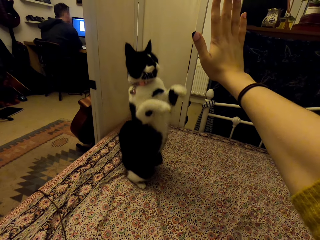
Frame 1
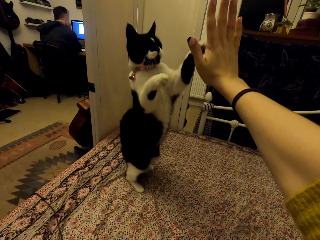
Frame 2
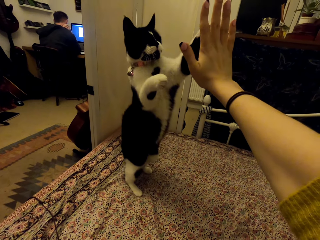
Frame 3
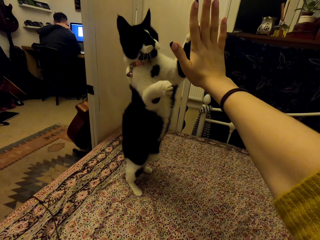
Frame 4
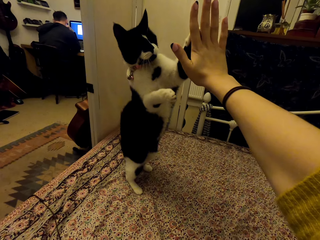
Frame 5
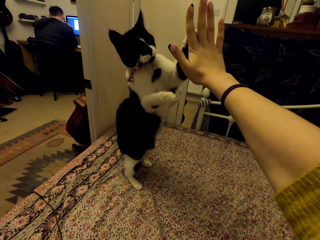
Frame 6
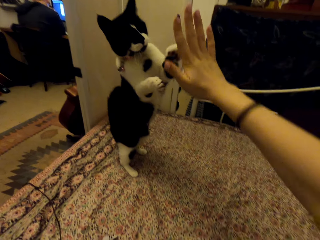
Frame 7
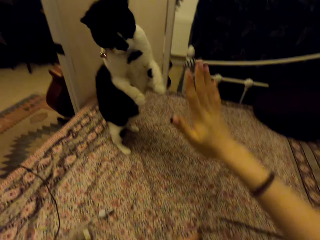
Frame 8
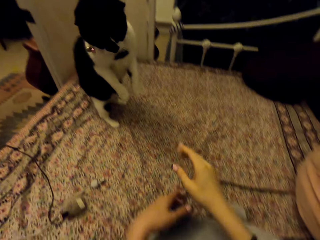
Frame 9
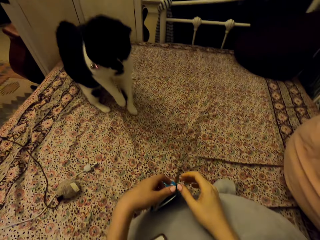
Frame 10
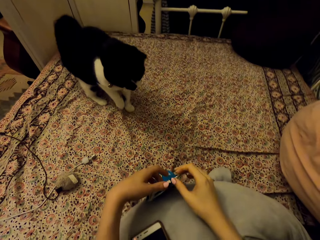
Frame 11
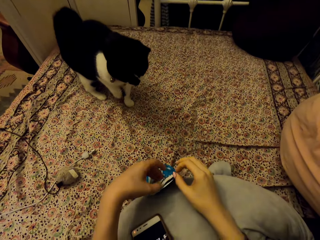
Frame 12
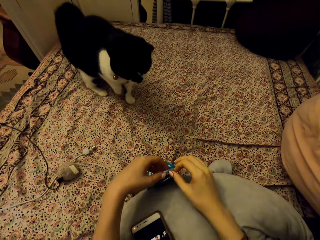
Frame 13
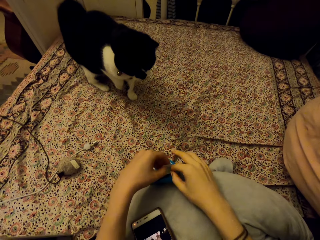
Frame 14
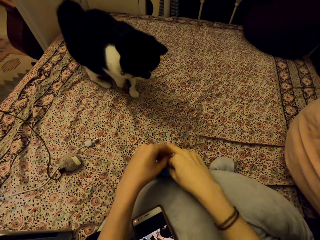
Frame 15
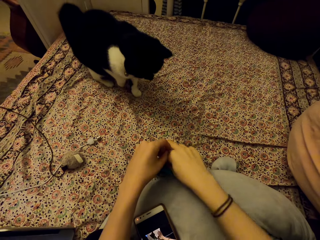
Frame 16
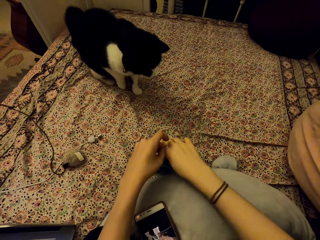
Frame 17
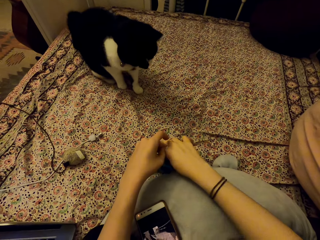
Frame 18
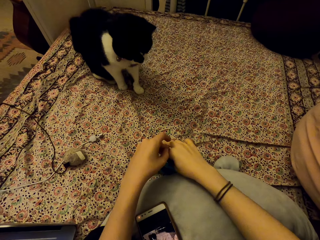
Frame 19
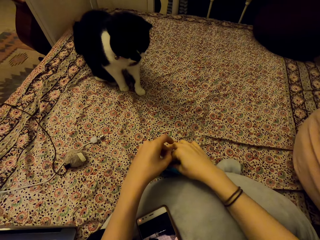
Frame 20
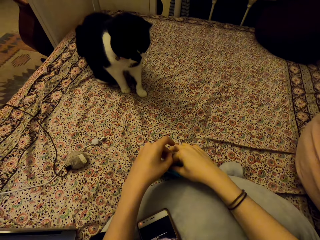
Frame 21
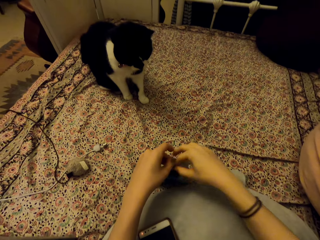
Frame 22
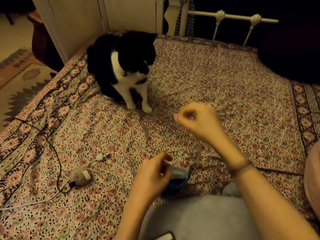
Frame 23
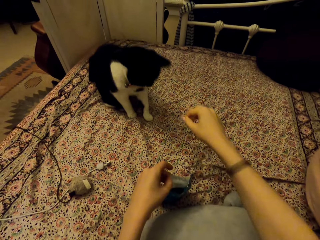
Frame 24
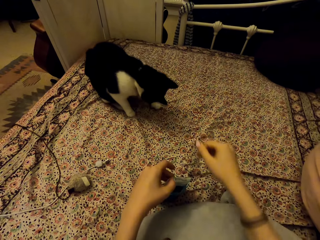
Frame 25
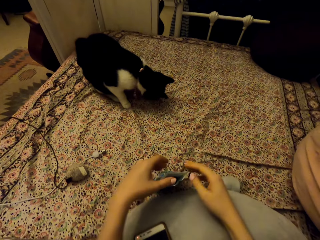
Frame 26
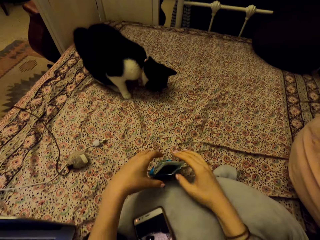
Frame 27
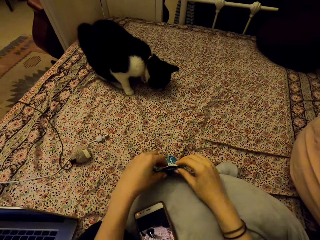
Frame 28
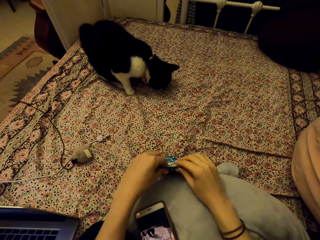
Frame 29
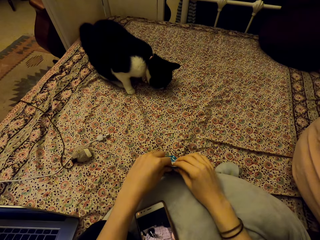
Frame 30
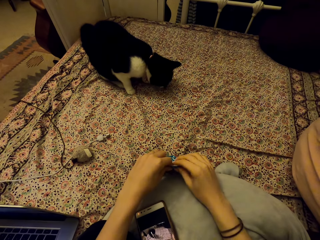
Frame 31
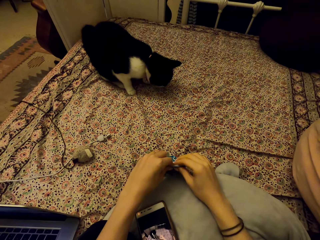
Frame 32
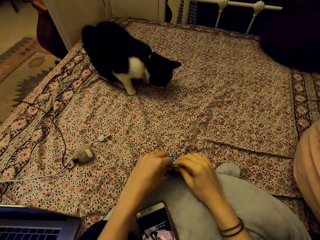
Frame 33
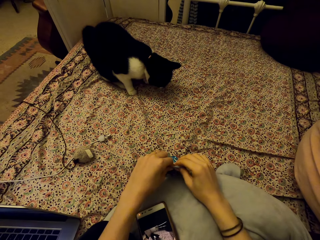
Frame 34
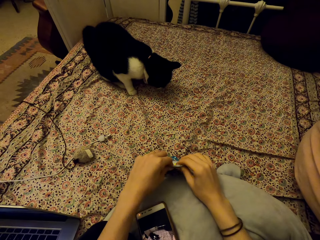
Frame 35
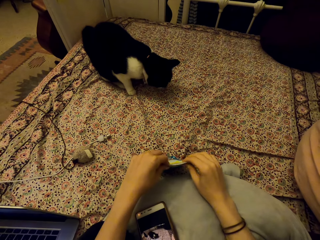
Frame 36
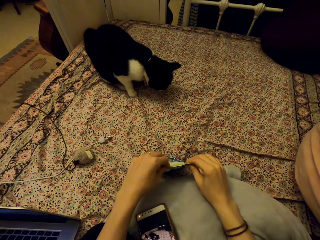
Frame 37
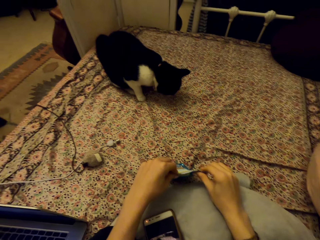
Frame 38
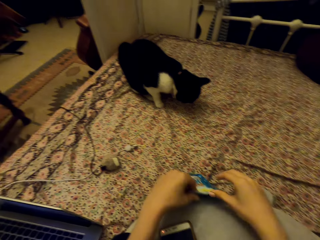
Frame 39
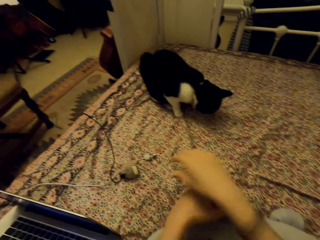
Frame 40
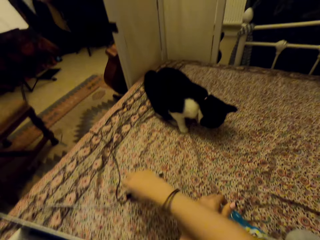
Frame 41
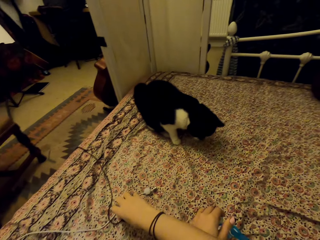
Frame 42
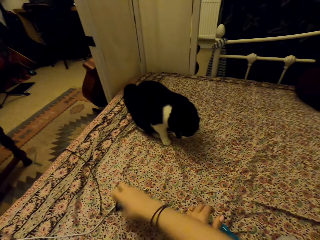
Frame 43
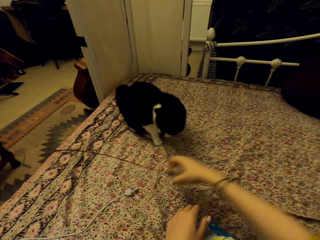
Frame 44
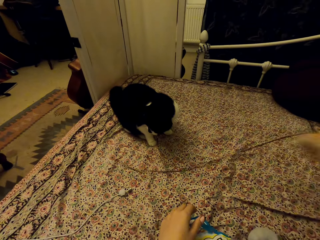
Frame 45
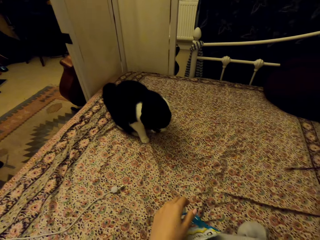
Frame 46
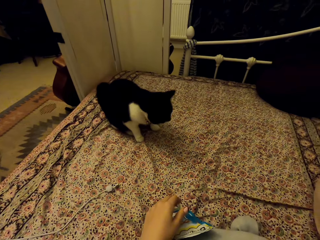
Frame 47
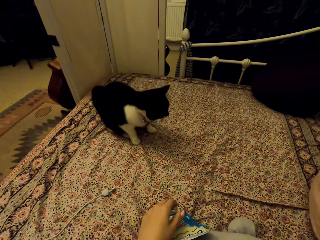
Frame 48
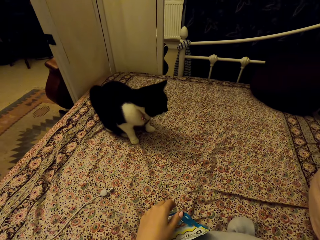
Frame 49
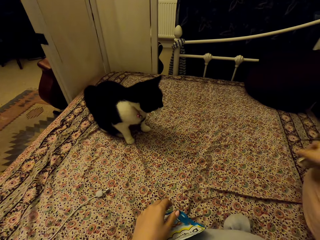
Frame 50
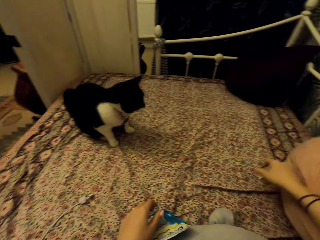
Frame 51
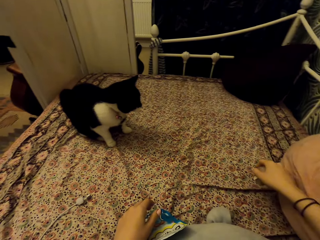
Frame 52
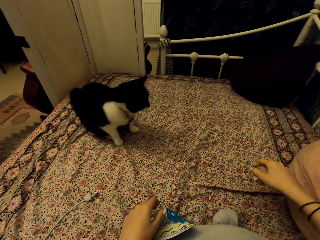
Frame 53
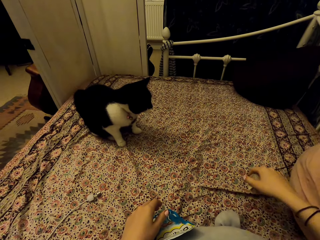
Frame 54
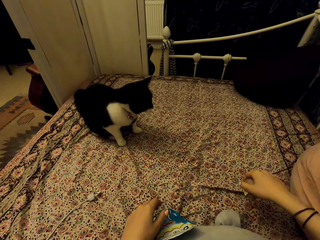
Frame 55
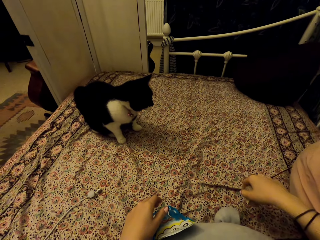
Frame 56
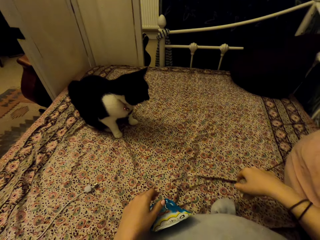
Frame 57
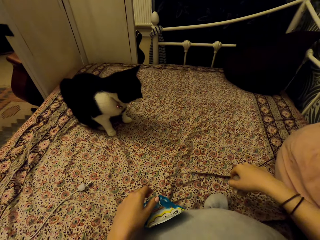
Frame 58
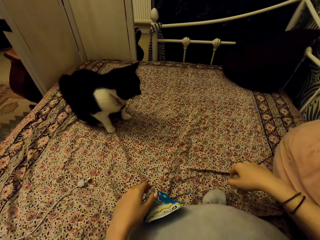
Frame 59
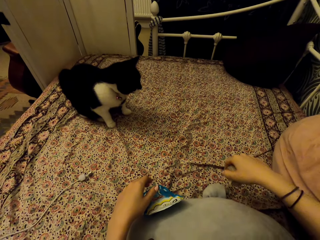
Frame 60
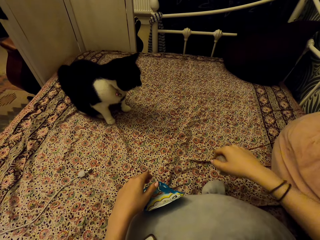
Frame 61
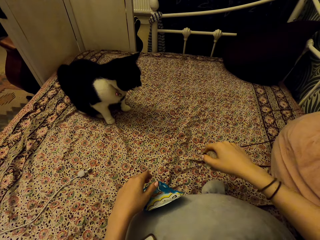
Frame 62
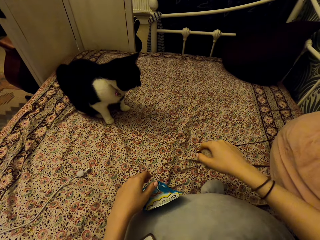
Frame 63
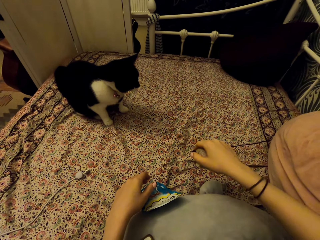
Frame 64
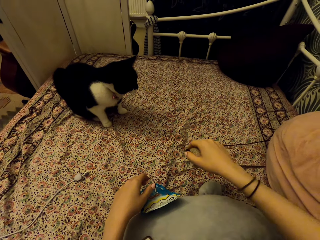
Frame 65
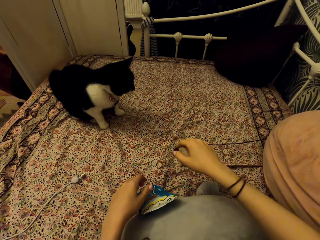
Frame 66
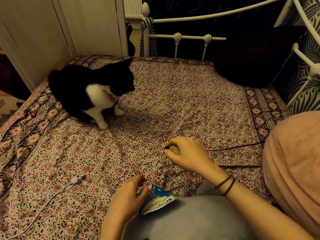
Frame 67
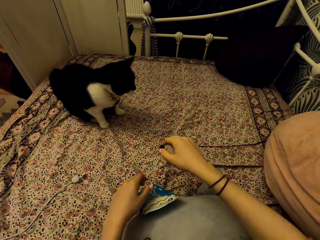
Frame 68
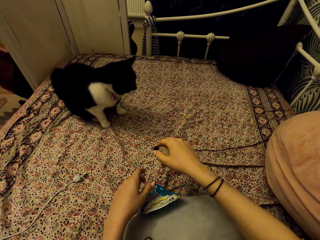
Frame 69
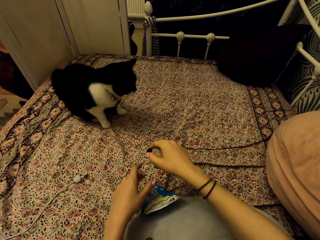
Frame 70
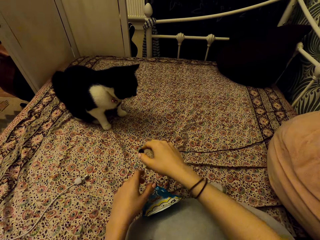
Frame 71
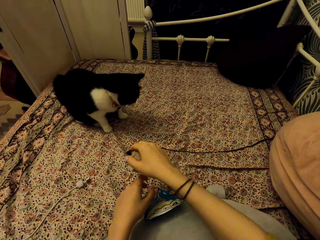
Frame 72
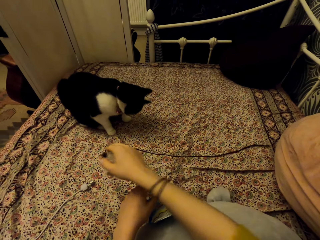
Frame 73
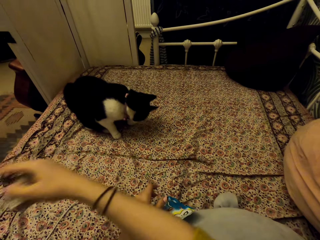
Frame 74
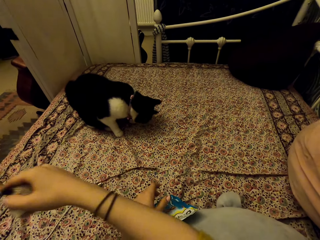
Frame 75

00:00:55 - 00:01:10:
The camera wearer drops her hand. She collects cat food. She opens the dreamies packet. She throws the dreamies to the carpet. She closes the dreamies packet. She picks up the cat toy from the carpet. She pulls the cat toy on the carpet. She plays with the cat.

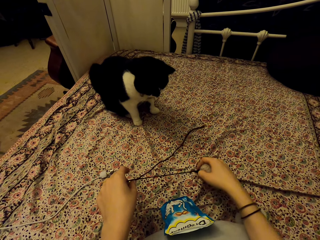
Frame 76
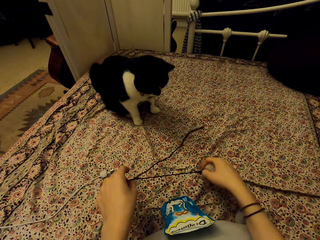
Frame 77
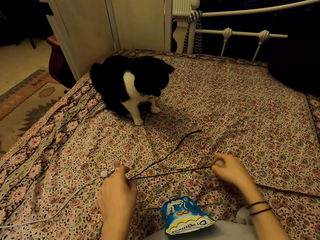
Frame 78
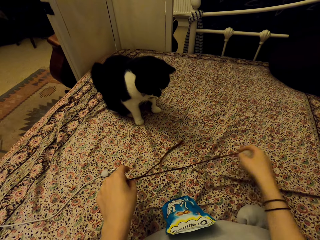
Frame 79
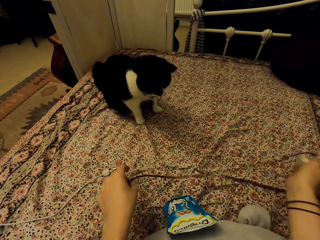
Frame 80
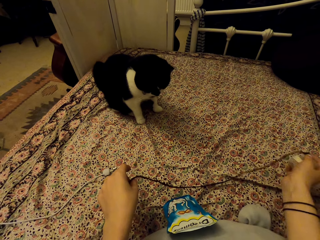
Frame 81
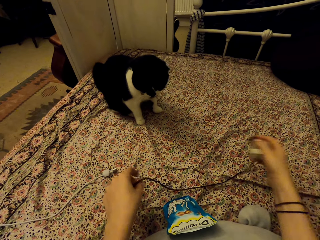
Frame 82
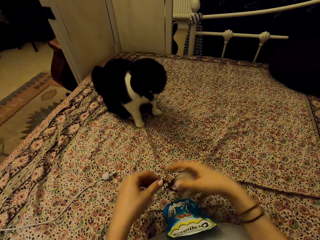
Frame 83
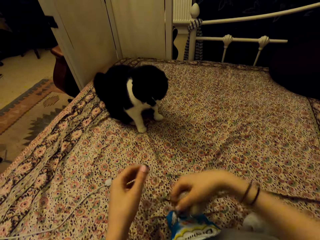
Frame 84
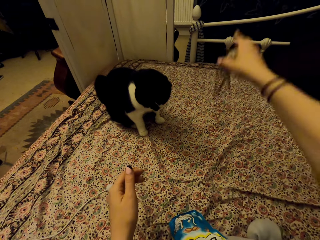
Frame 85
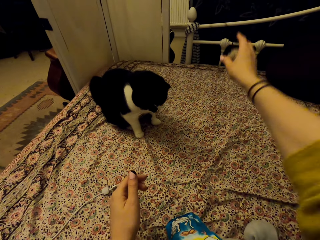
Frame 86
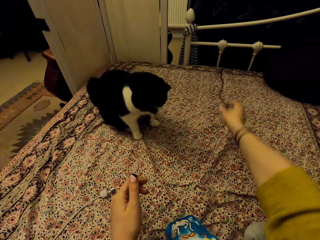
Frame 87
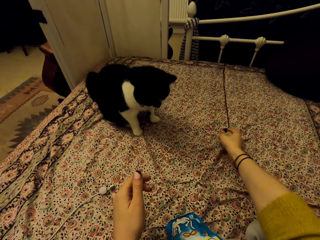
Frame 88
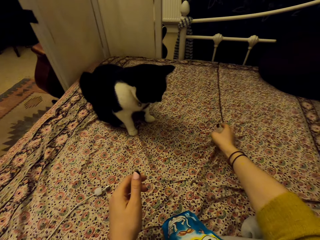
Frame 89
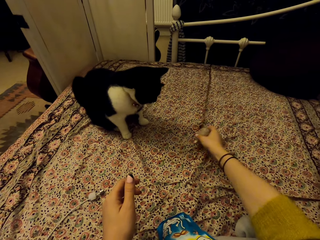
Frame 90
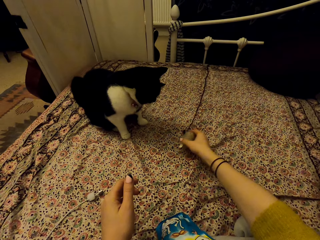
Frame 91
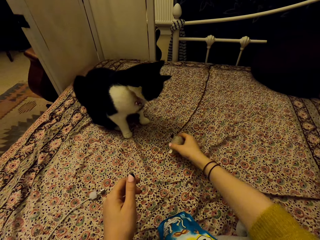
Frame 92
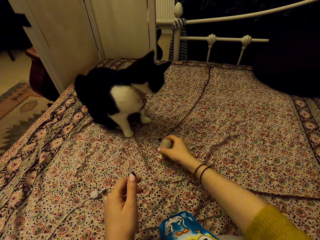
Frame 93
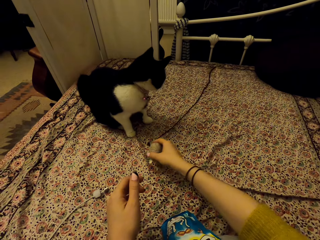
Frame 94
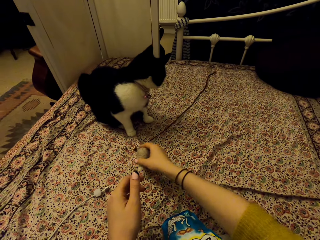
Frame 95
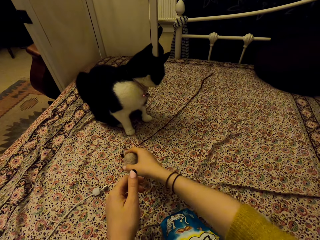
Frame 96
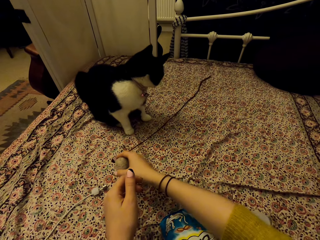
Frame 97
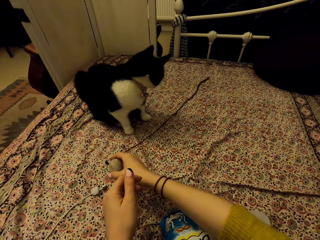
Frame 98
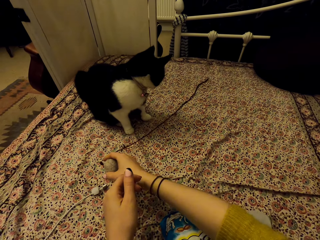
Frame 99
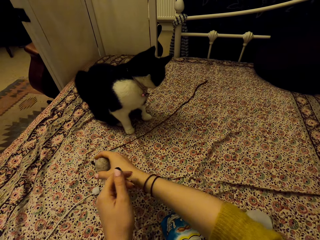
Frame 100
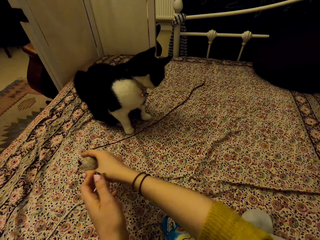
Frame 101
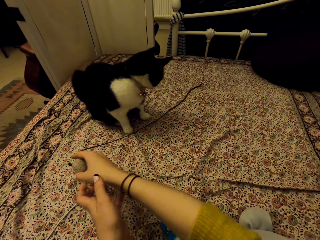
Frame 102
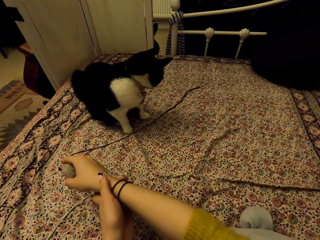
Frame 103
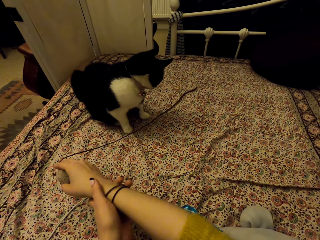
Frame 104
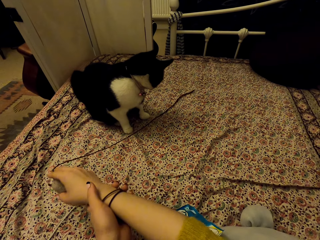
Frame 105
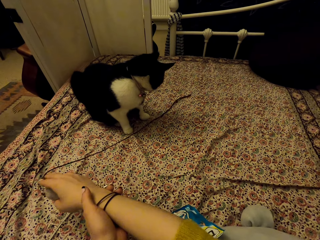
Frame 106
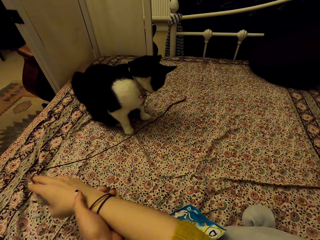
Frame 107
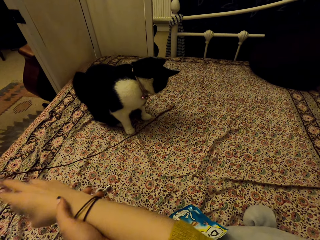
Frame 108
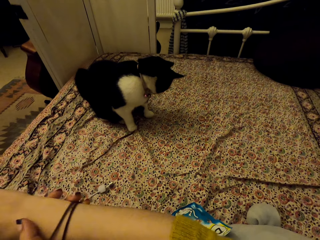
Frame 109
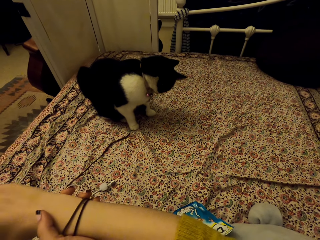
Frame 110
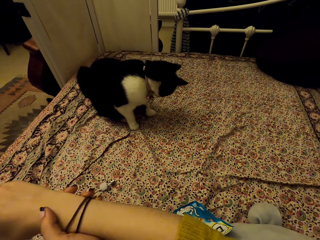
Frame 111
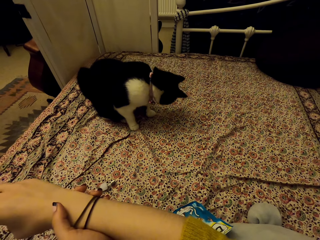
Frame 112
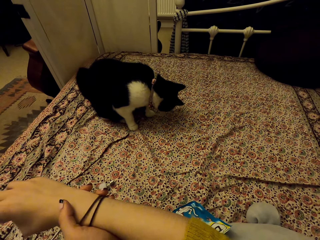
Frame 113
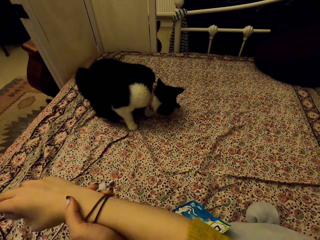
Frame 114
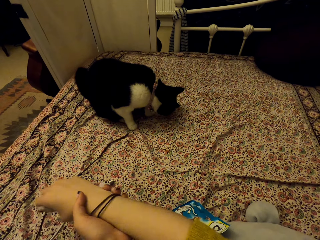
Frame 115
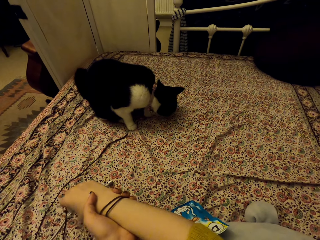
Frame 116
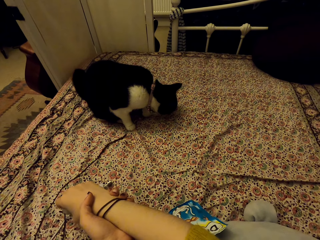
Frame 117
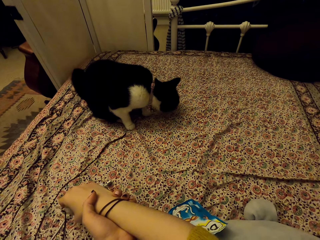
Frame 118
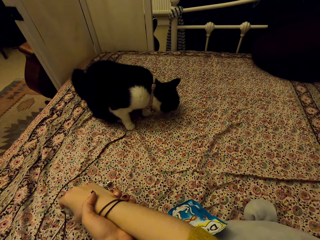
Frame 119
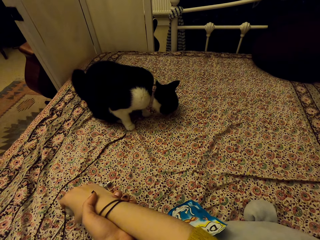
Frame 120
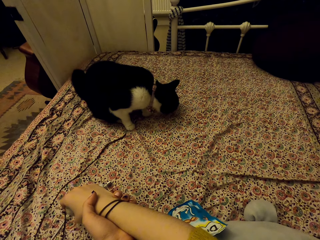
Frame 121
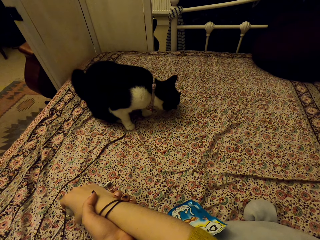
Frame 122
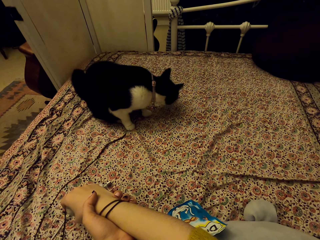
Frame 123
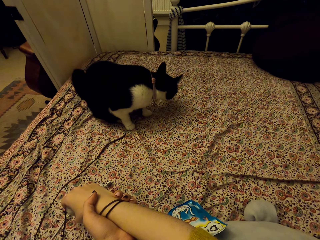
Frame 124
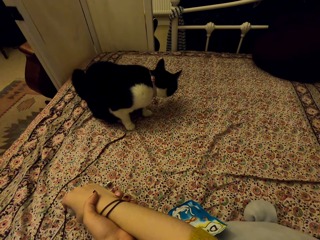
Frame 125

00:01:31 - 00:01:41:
The camera wearer throws the cat toy on the carpet. They pull the cat toy on the carpet.
